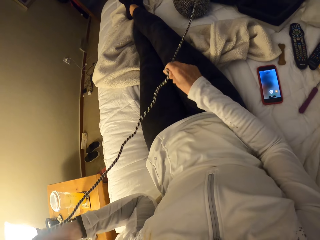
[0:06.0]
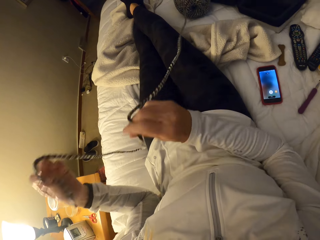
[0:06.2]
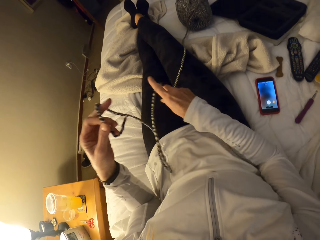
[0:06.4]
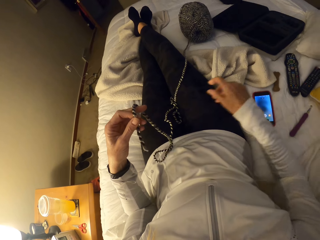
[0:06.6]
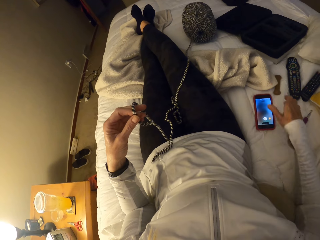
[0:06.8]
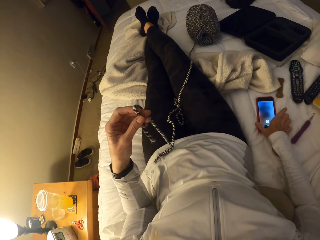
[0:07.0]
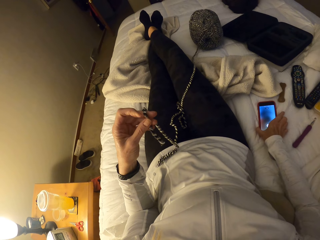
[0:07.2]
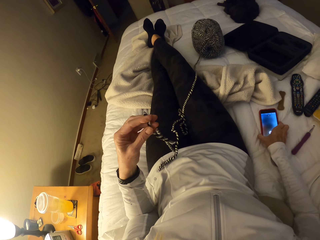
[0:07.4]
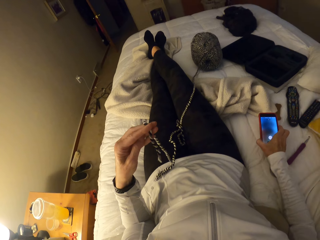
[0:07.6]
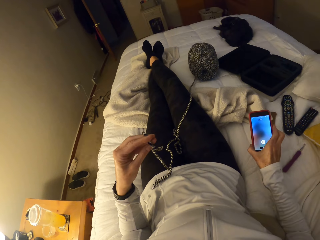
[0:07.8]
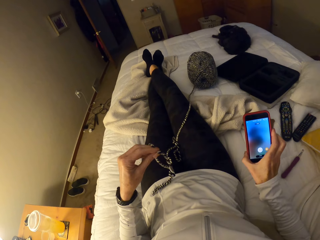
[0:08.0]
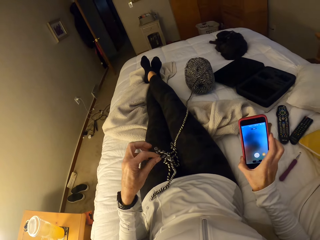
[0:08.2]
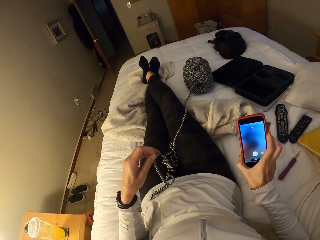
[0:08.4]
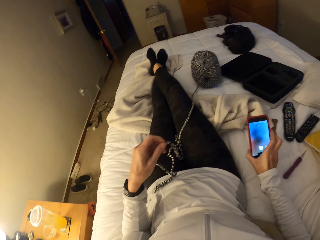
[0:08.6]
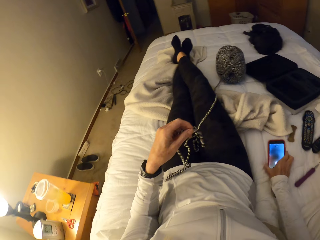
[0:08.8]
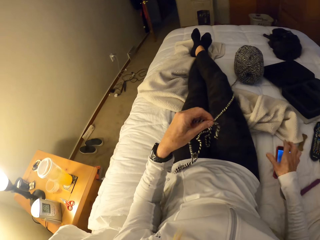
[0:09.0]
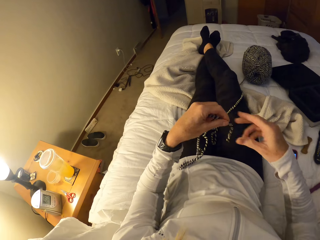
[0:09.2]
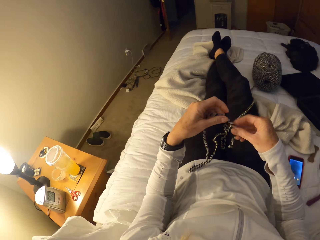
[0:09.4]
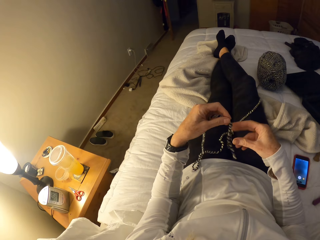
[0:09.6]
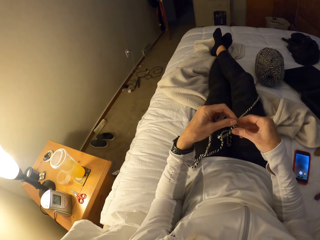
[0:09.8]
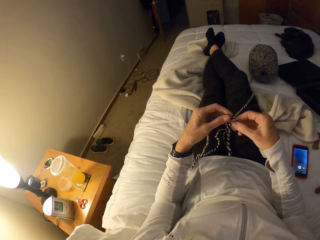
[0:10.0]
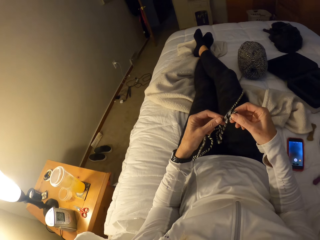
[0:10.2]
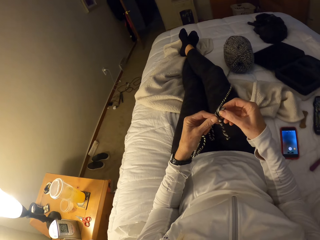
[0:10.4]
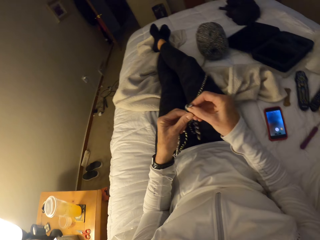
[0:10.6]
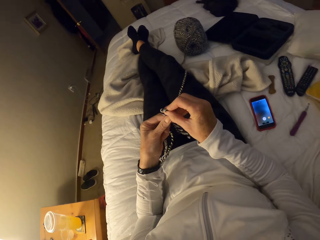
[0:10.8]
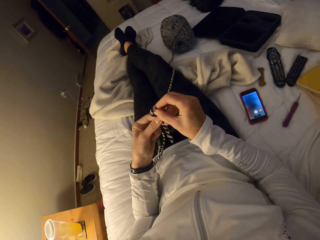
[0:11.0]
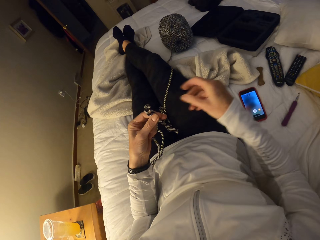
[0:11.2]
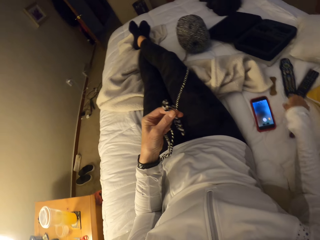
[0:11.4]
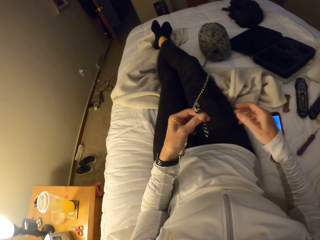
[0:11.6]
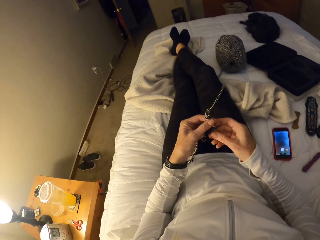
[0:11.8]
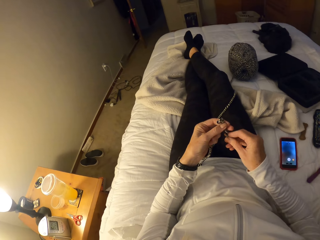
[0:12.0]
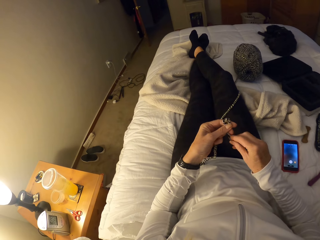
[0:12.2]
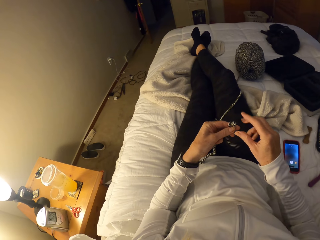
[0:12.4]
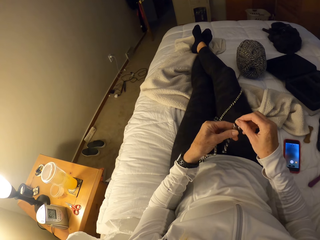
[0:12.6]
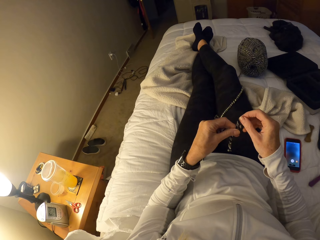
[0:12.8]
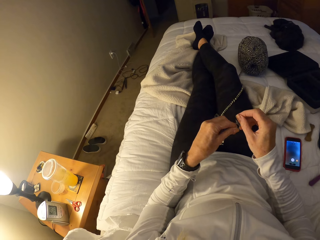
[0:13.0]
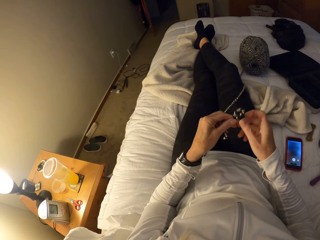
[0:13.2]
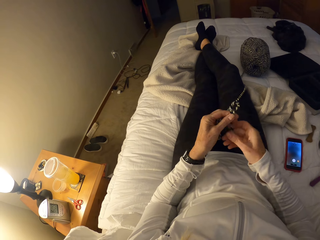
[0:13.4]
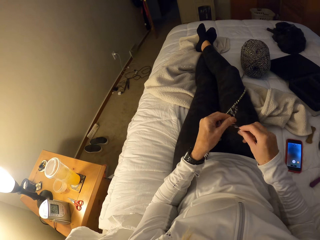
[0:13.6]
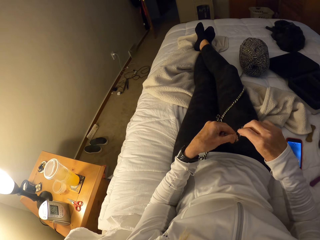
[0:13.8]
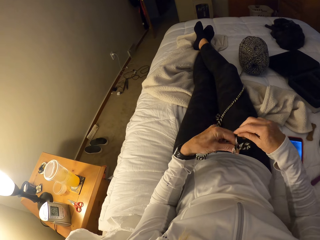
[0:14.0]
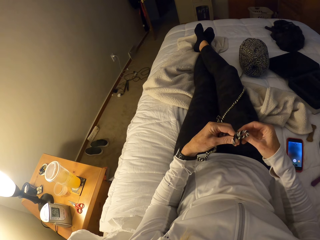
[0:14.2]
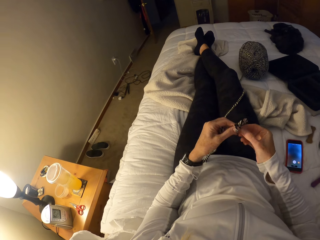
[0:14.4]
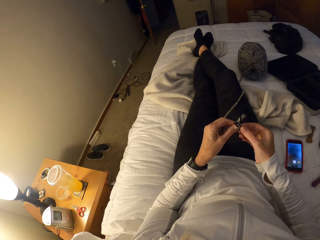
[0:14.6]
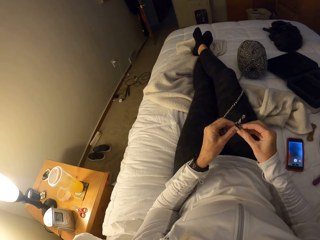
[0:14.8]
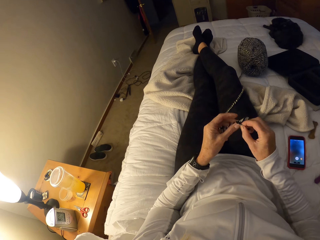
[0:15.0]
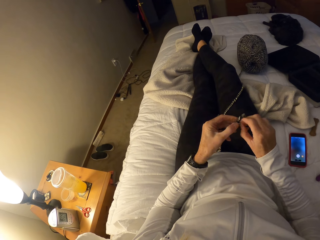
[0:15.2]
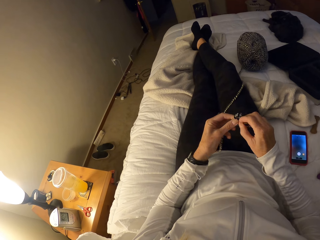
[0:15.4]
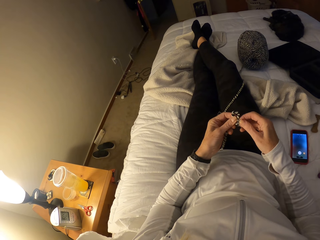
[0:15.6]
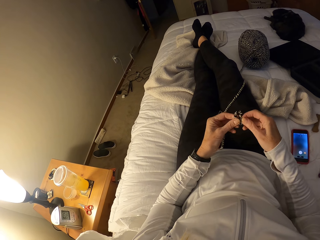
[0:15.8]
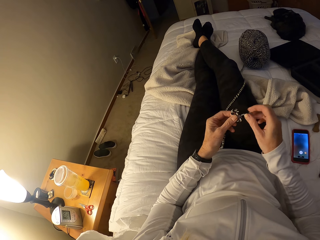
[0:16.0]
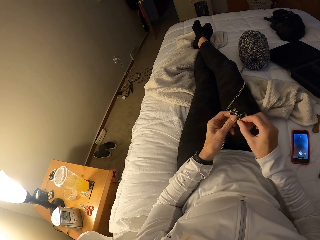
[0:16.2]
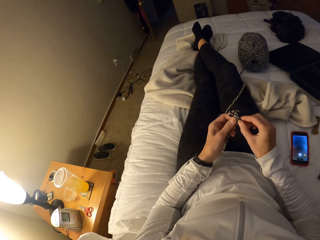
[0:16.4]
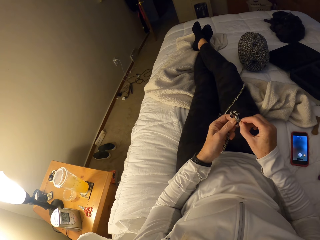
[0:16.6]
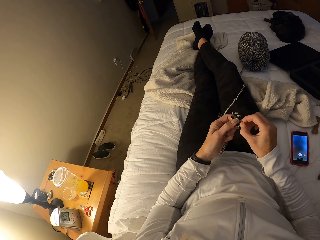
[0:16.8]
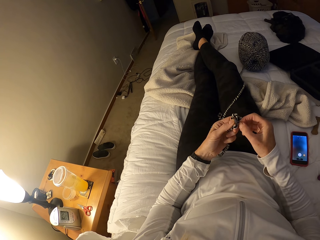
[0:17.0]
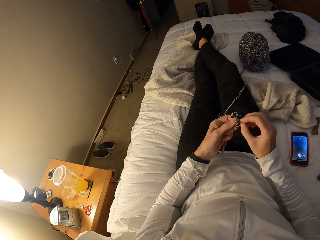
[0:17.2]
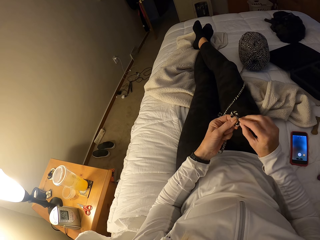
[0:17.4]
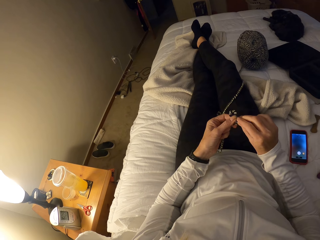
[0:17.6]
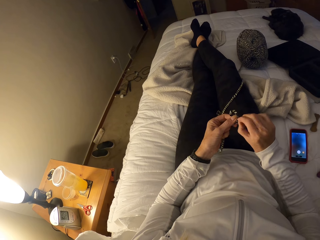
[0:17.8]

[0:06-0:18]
The camera wearer pulls the yarn with both hands. She stretches her right hand back to the phone. She picks her phone from the bed. She drops the phone back on the bed. She ties a knot on the crochet thread using both hands.

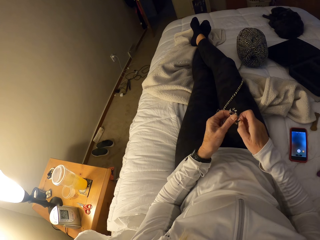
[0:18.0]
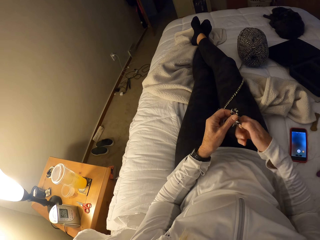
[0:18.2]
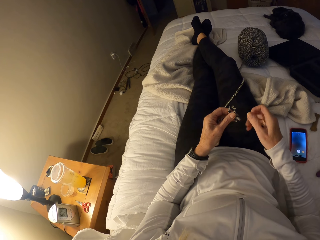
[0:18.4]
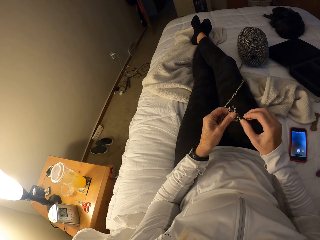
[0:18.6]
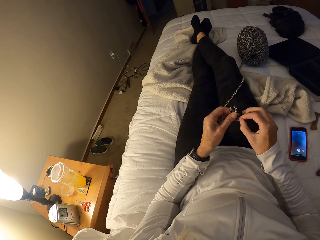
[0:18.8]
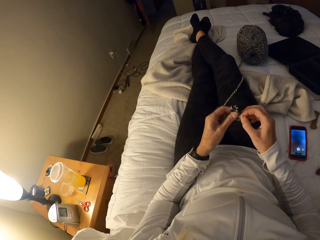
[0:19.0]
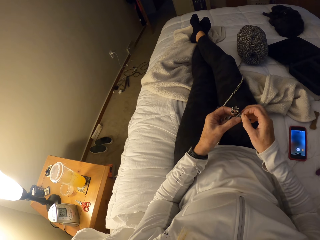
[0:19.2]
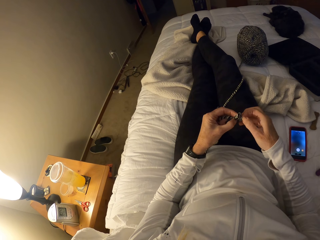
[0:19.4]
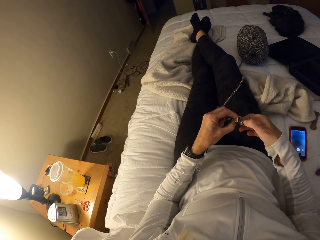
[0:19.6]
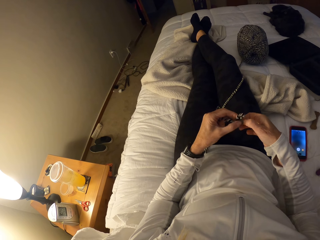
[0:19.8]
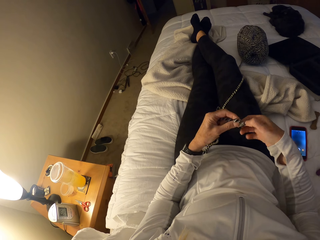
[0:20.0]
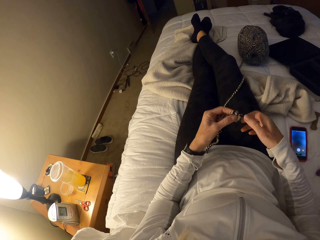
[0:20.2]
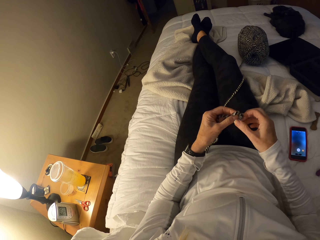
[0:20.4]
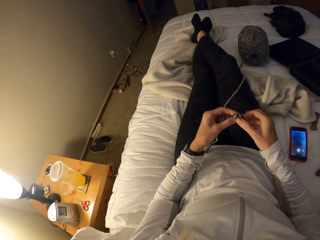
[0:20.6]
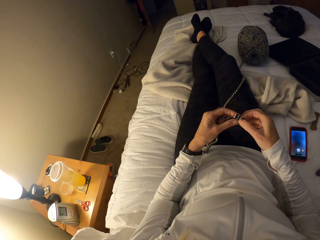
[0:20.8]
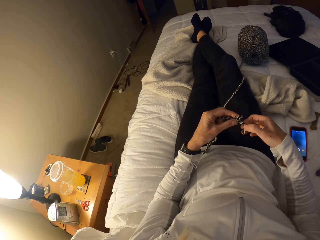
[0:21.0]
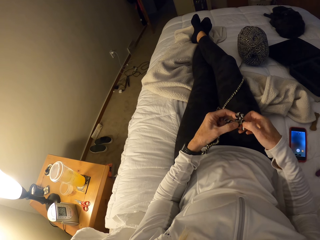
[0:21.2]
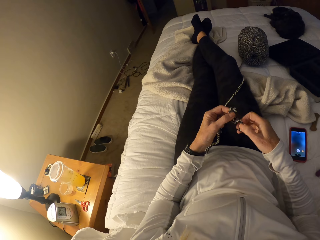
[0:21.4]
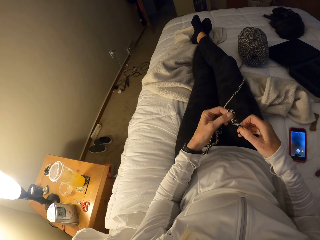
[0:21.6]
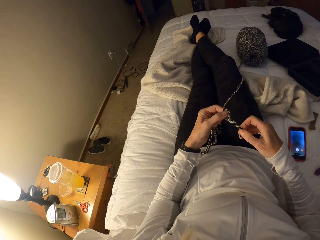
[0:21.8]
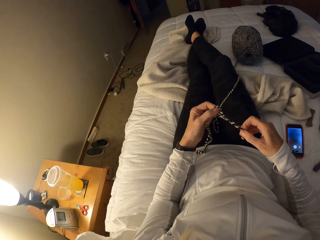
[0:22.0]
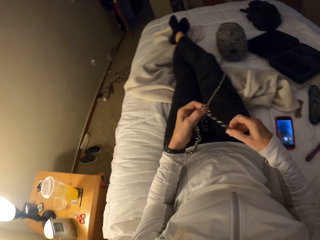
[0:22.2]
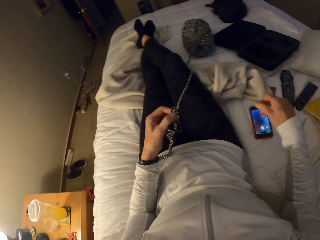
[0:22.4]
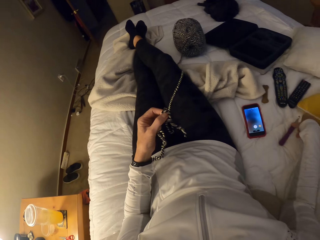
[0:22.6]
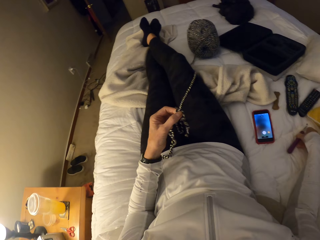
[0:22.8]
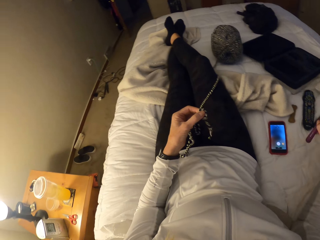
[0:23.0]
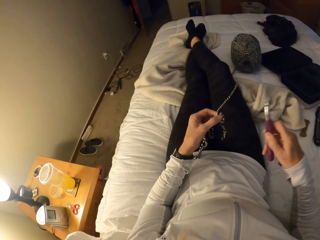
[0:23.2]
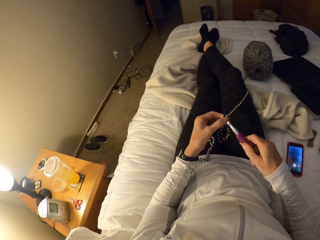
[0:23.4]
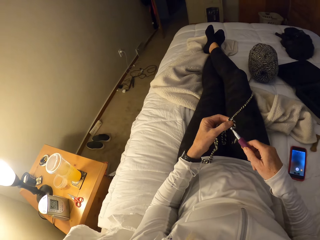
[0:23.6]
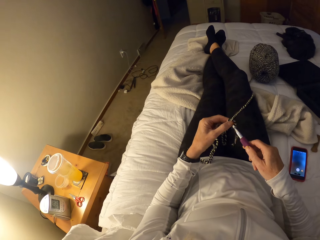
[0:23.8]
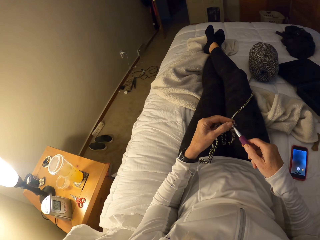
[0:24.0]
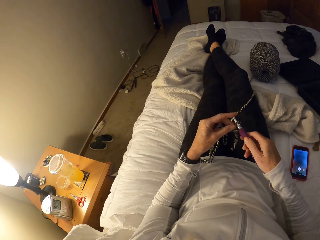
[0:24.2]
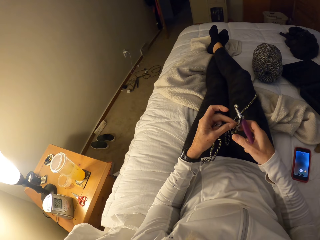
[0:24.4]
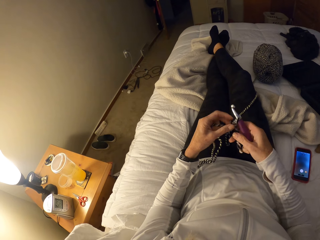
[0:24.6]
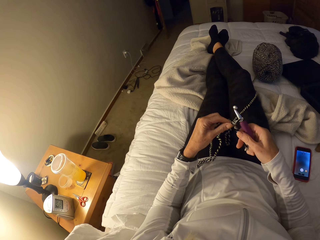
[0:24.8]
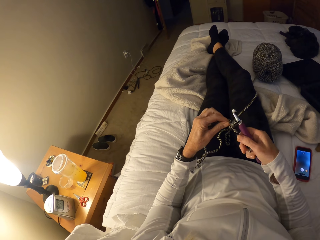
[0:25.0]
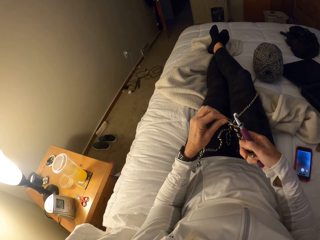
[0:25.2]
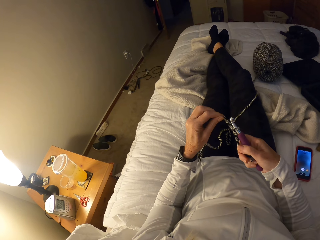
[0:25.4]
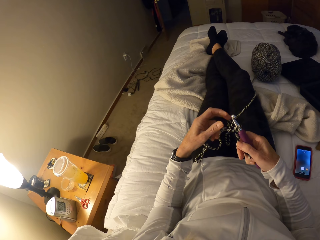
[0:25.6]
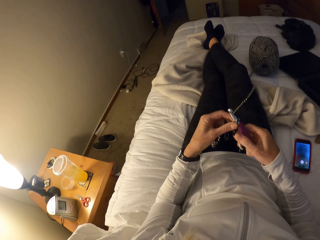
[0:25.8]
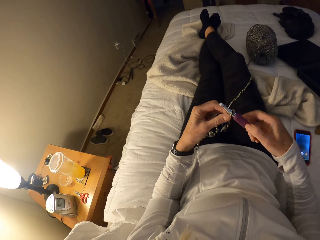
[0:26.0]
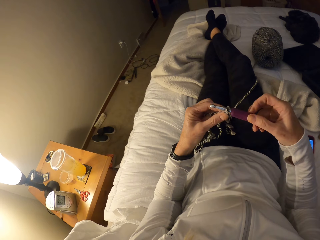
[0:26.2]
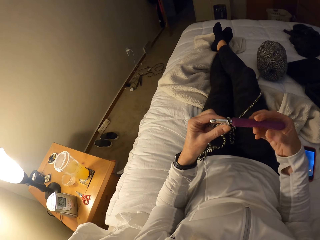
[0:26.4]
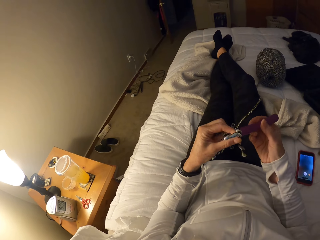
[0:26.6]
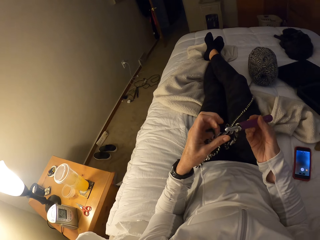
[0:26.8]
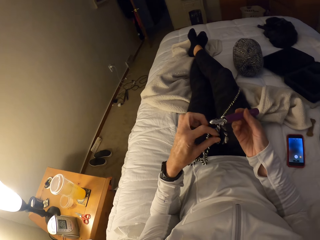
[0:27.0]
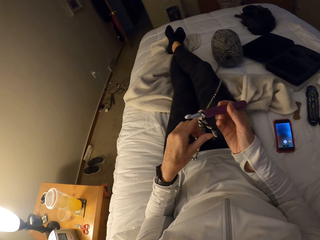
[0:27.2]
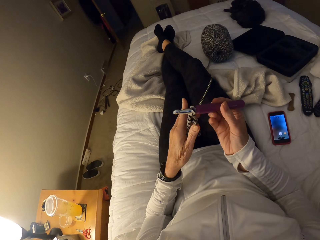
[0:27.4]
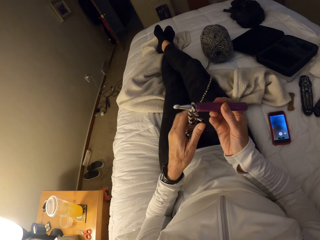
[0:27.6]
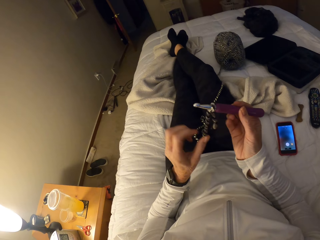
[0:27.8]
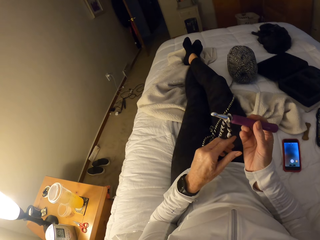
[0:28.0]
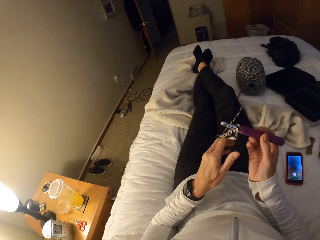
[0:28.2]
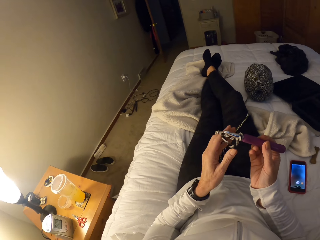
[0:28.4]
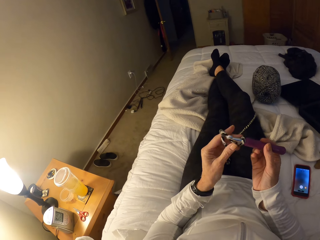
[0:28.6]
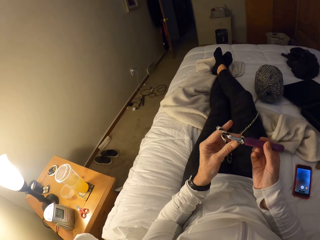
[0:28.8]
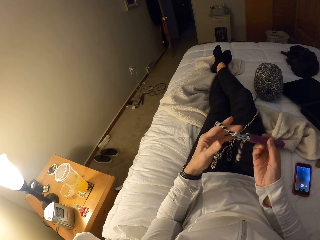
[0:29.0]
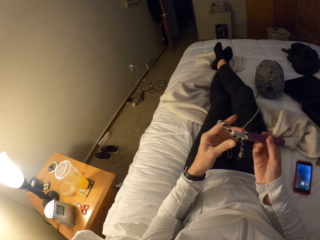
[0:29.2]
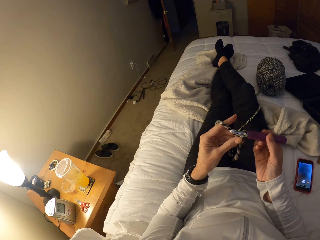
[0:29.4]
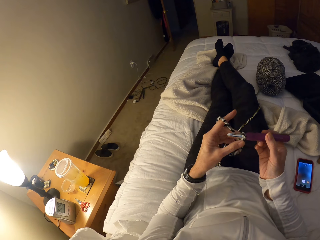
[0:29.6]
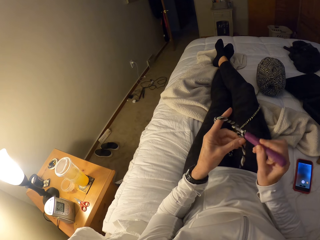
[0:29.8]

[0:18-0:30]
The camera wearer picks up a crochet hook from the bed with her right hand. She ties the crochet thread on the hook. She inserts the crochet hook into the yarn. She tightens the yarn around the crochet hook. She adjusts the crochet hook with her right hand. She holds the yarn with her left hand.
